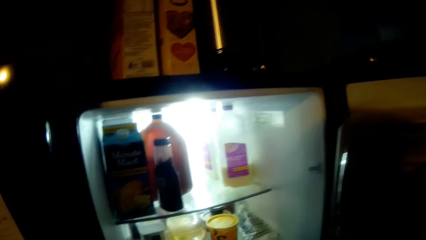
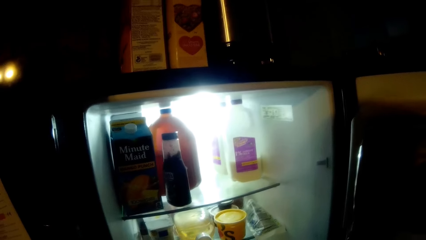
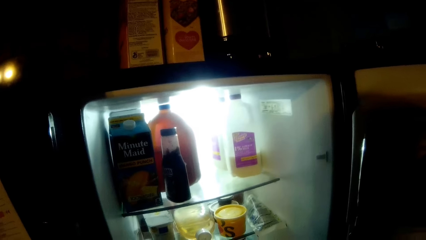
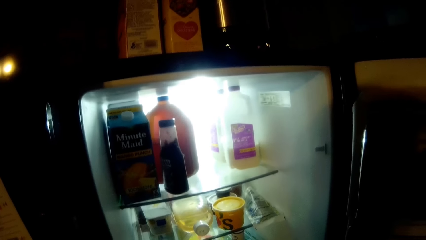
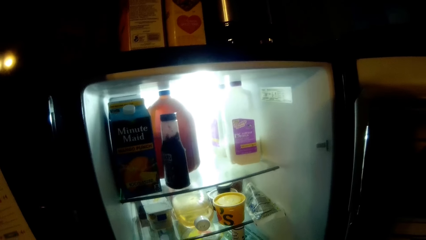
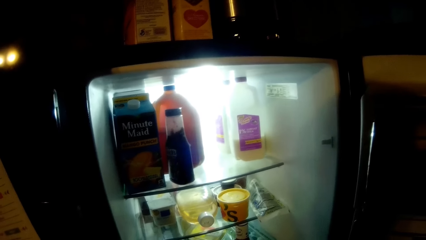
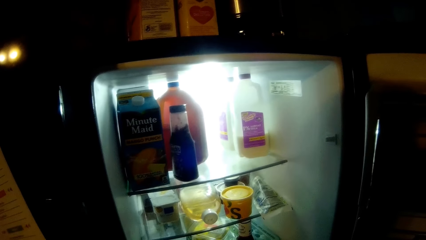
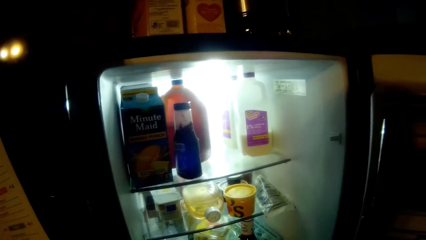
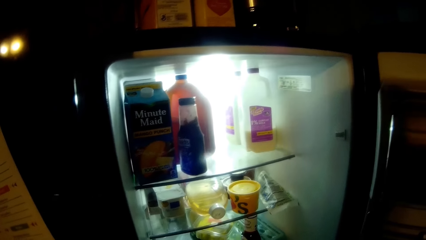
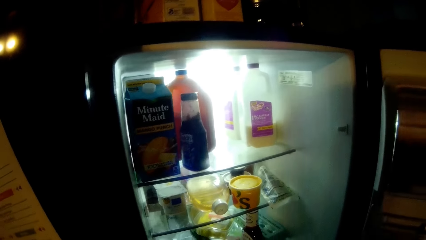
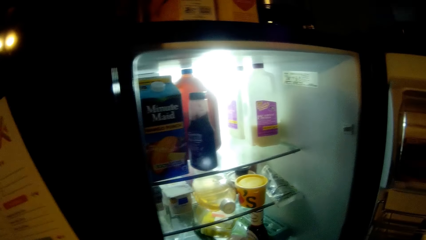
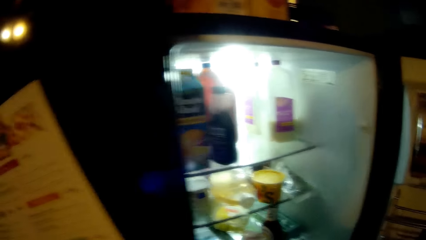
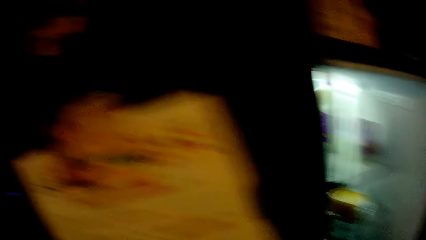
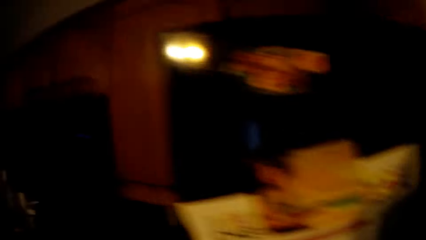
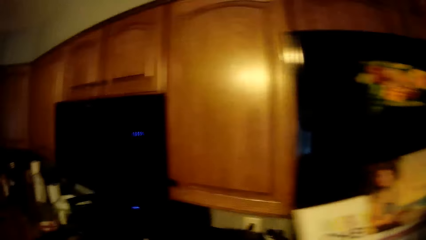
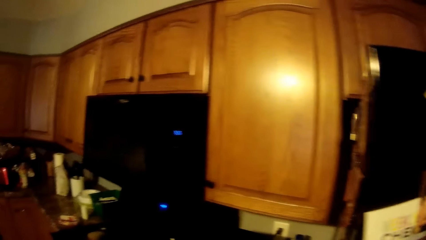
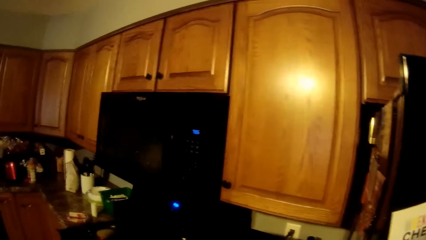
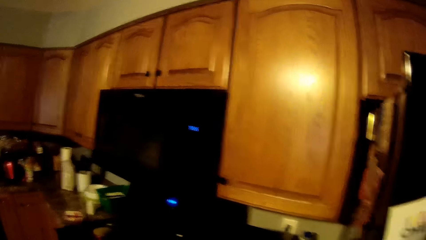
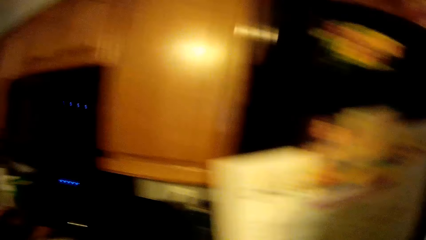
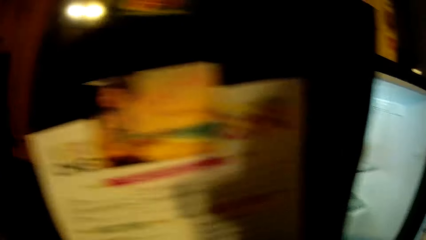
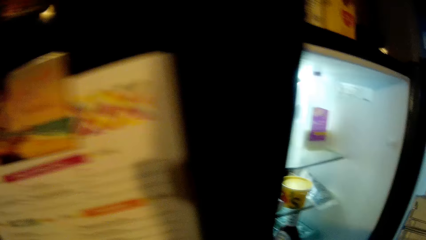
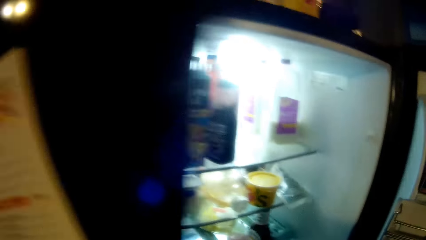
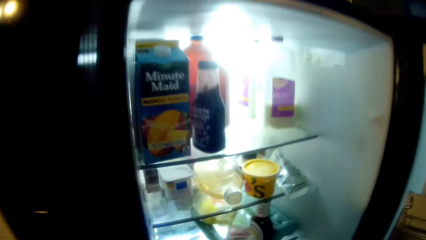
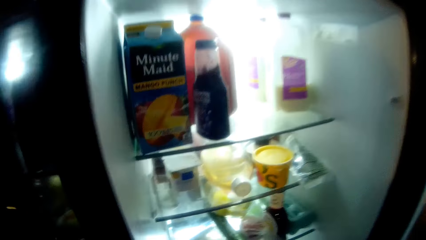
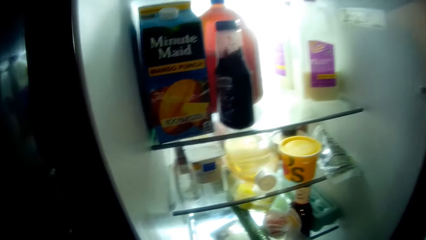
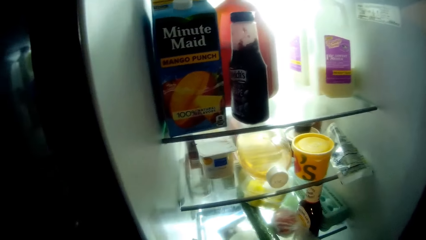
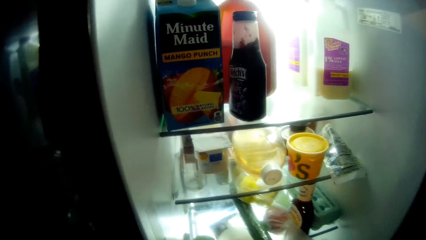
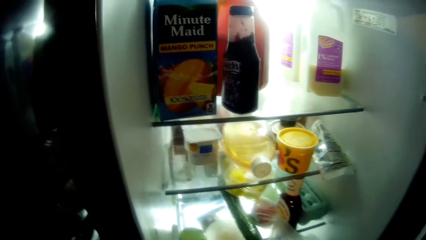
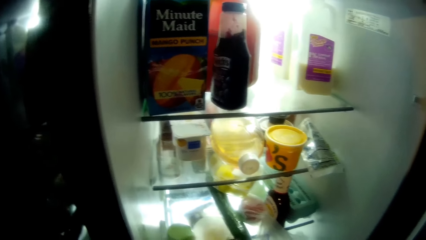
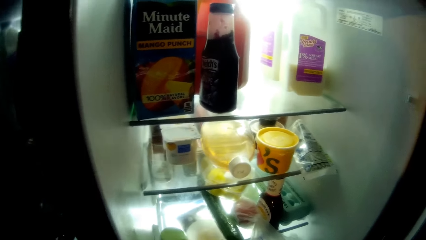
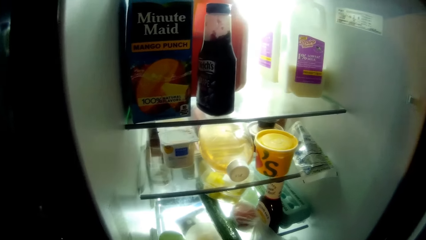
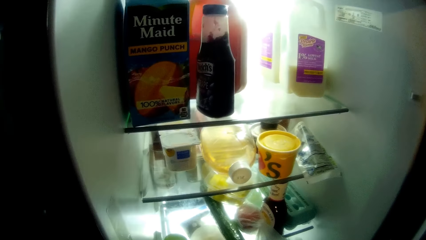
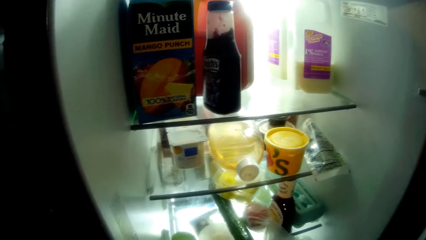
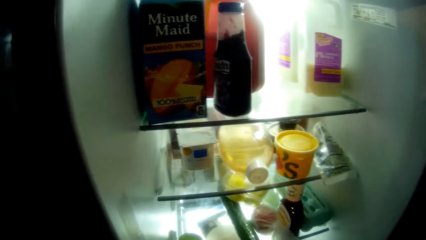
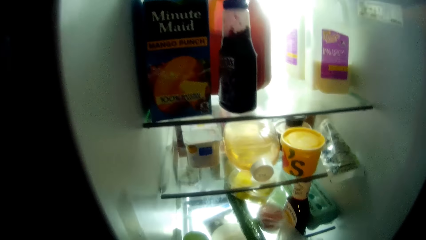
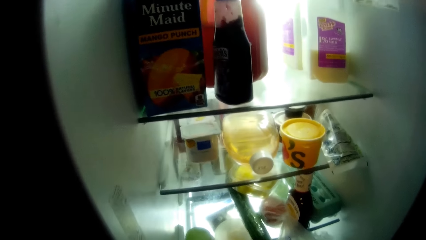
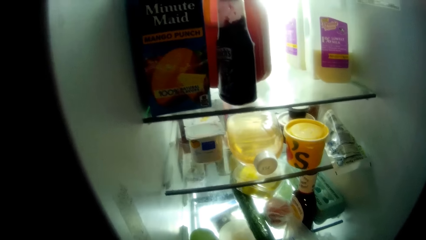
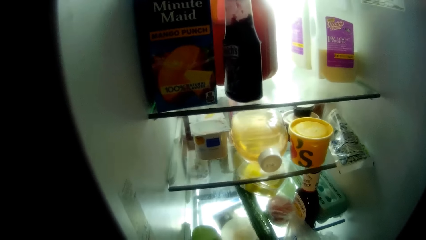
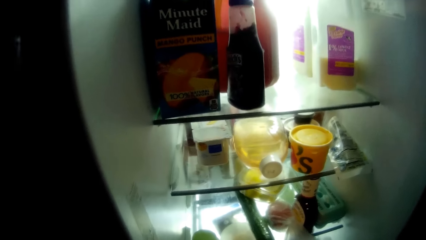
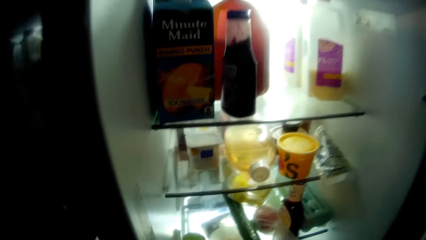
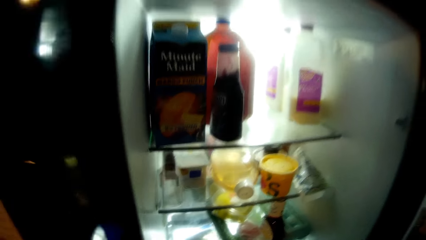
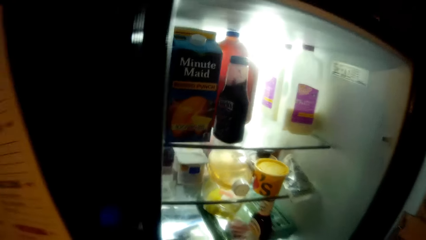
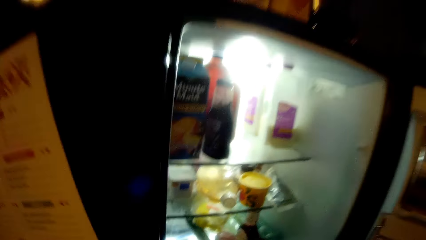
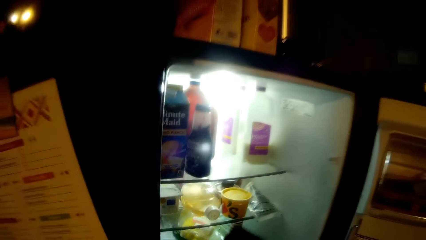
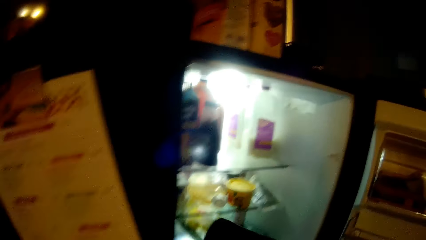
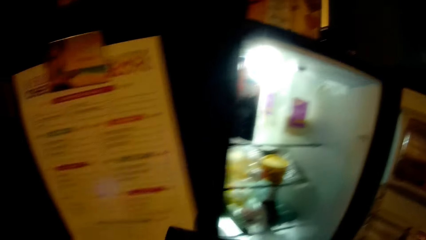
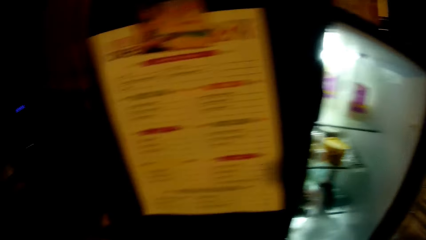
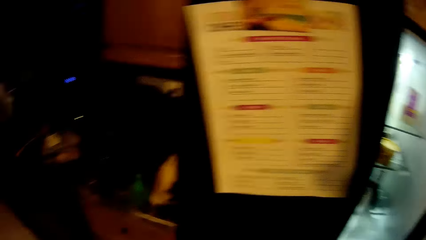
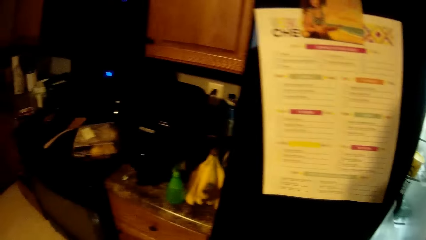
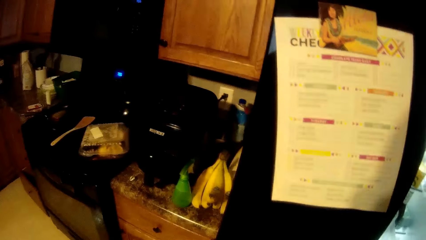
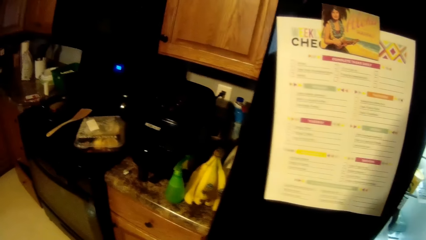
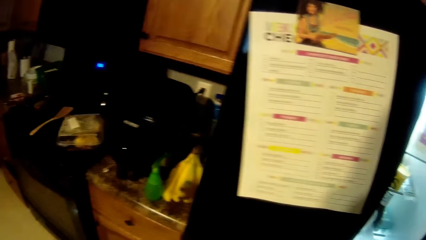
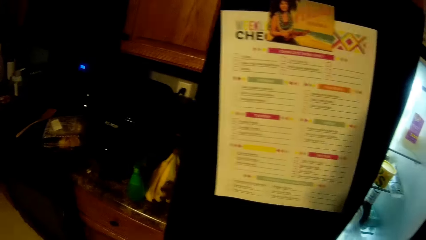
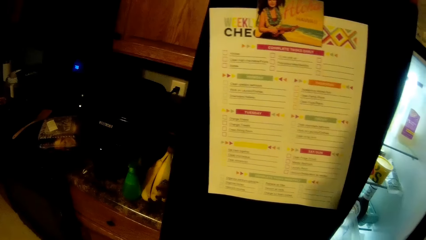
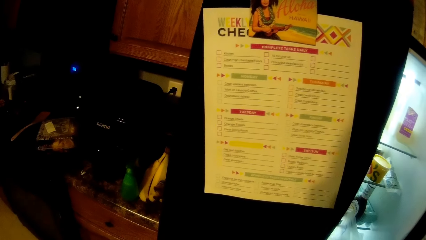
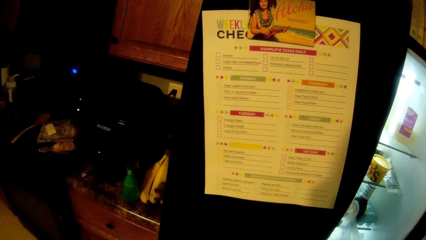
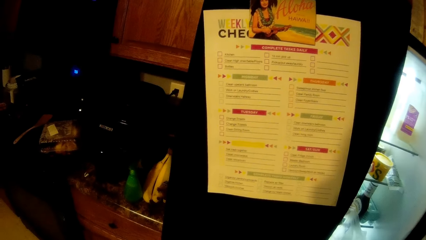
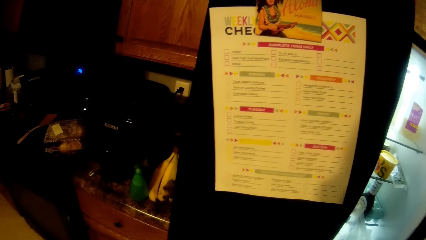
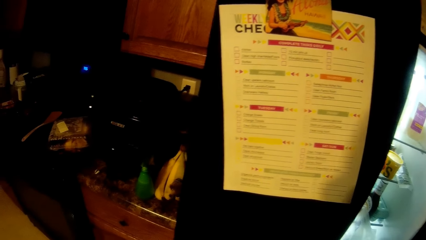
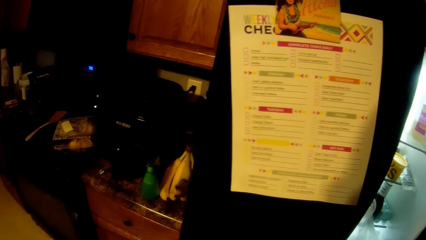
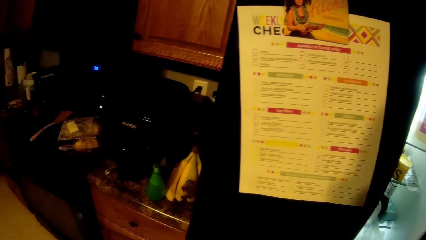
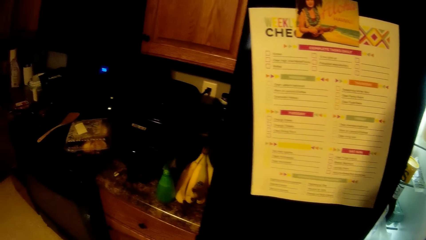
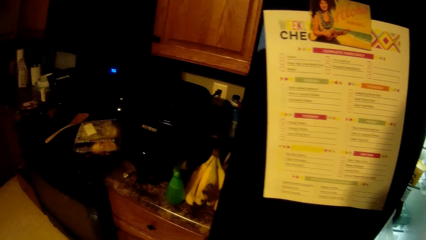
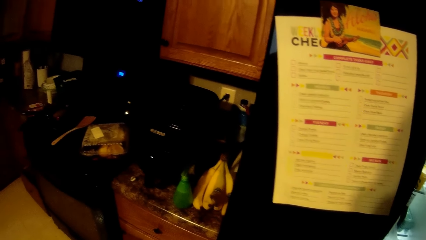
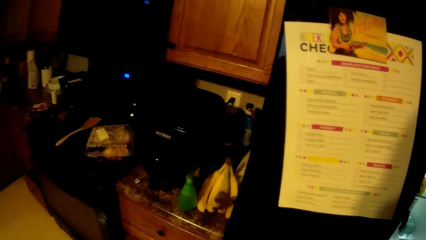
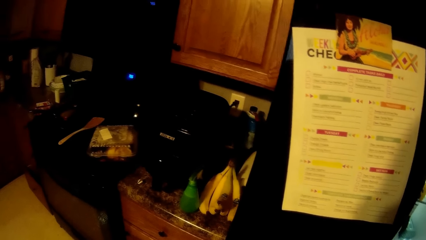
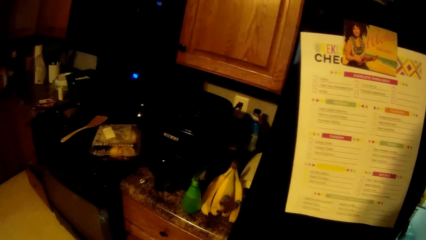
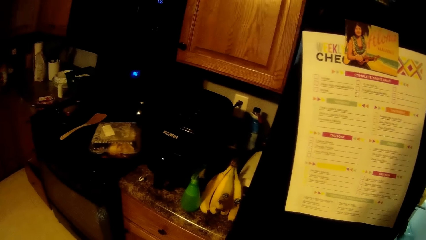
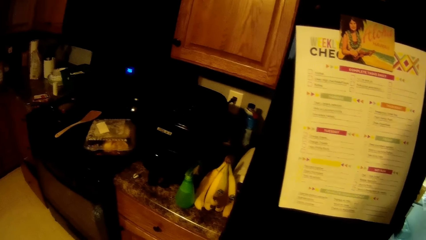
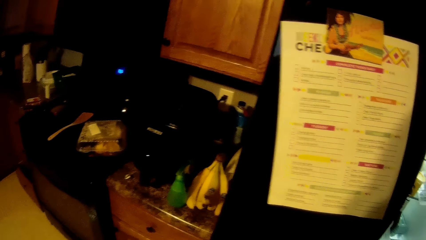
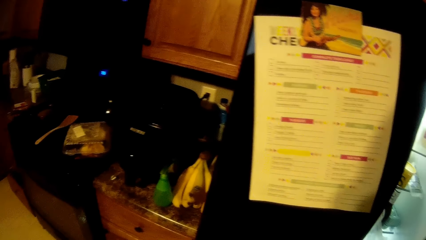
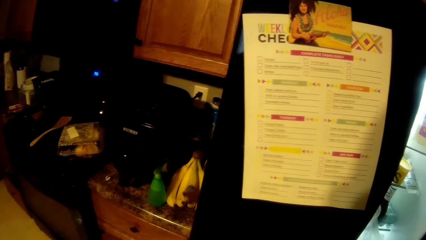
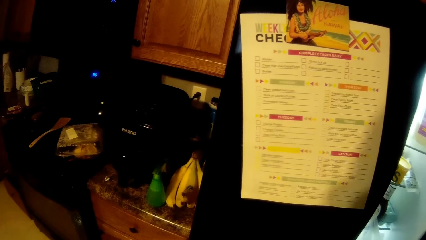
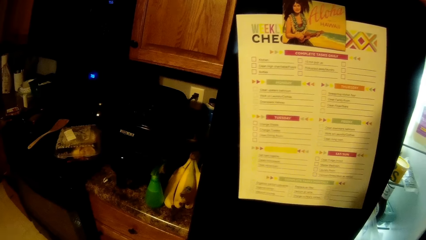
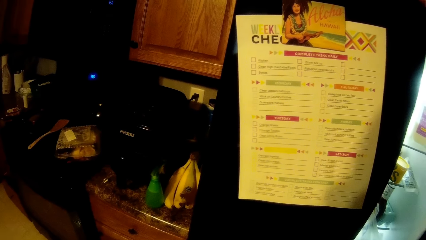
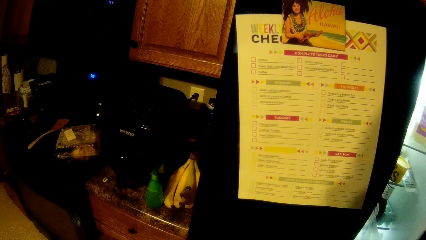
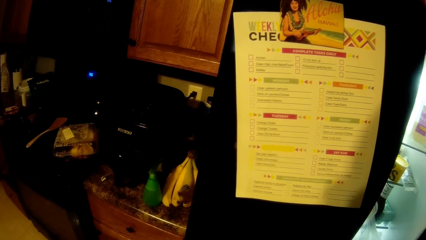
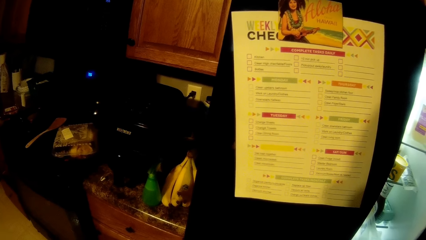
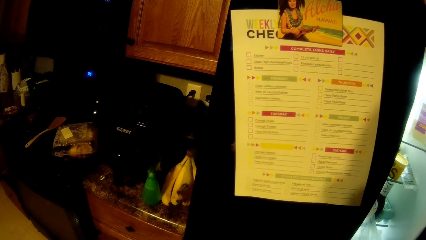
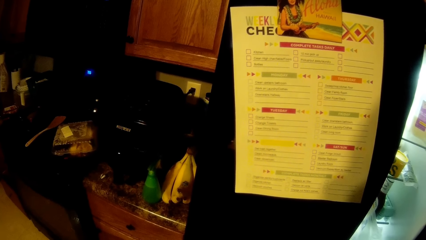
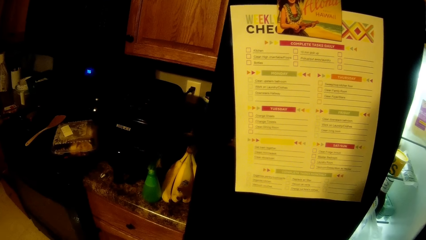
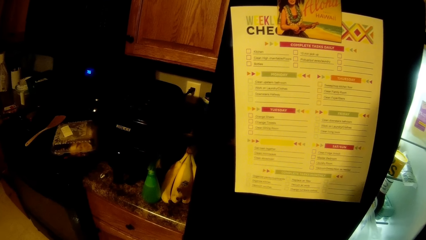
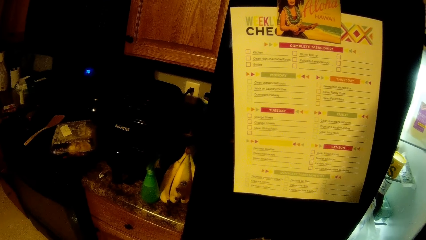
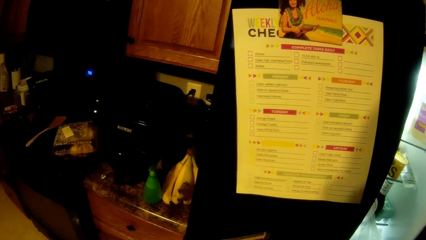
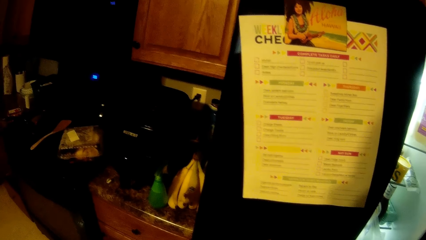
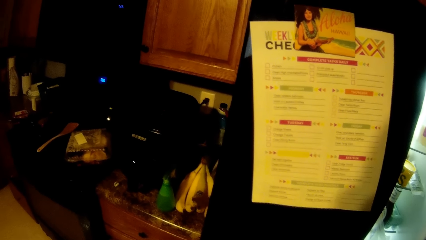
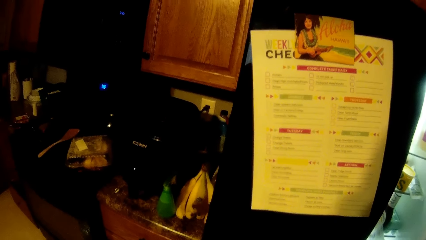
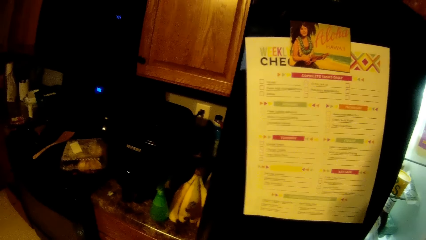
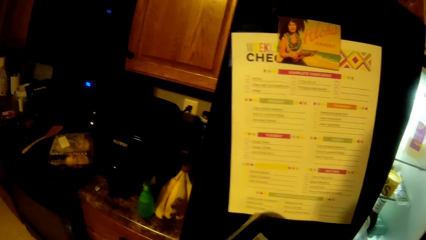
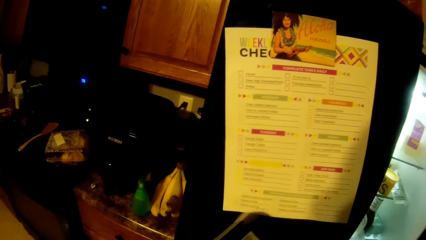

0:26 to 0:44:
The camera wearer looks to the left. They look inside the fridge. They look at the paper.
